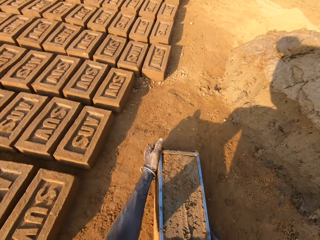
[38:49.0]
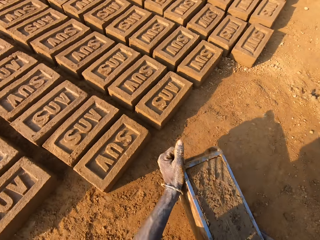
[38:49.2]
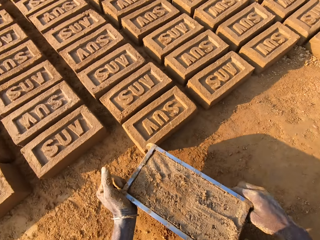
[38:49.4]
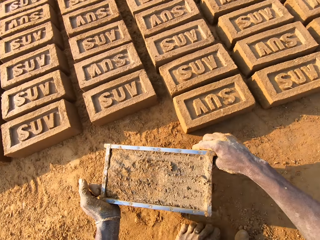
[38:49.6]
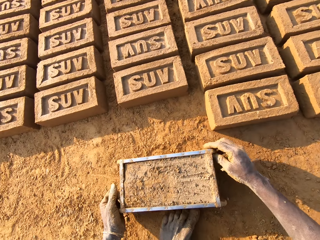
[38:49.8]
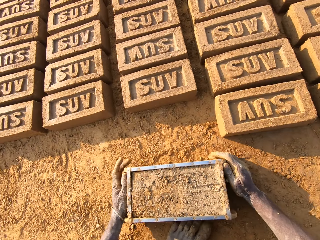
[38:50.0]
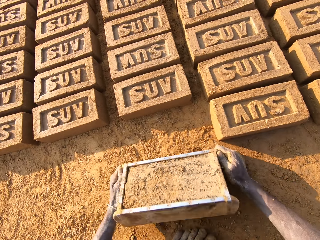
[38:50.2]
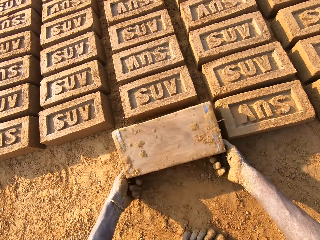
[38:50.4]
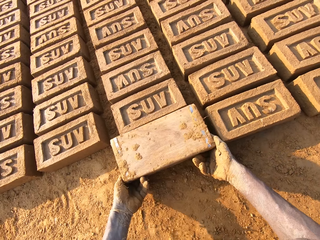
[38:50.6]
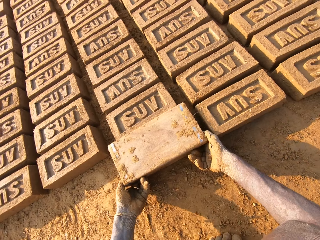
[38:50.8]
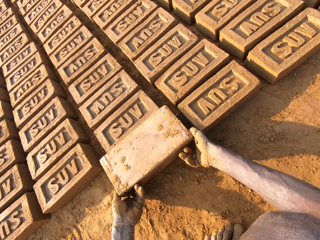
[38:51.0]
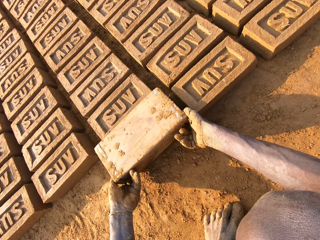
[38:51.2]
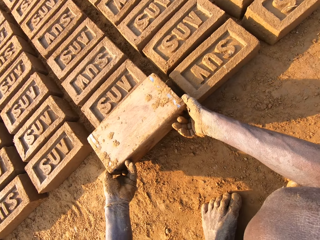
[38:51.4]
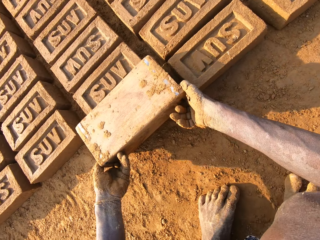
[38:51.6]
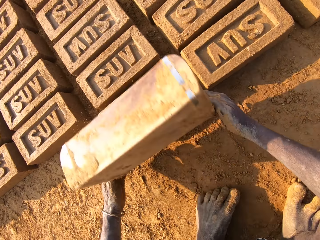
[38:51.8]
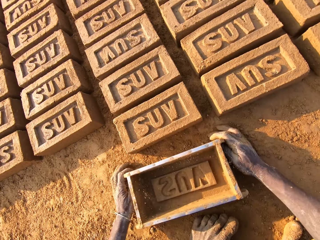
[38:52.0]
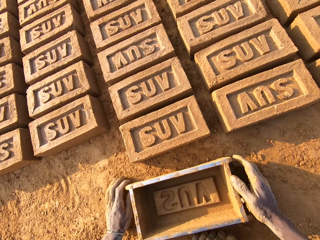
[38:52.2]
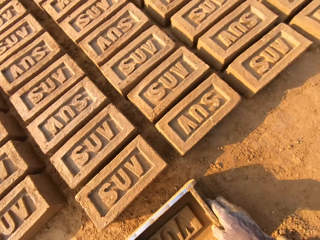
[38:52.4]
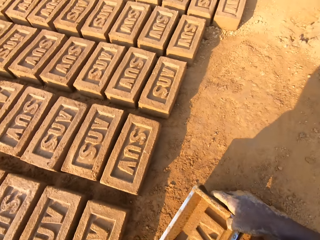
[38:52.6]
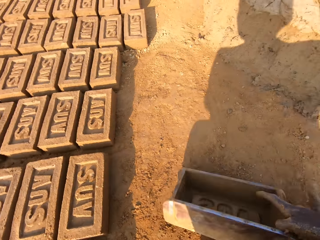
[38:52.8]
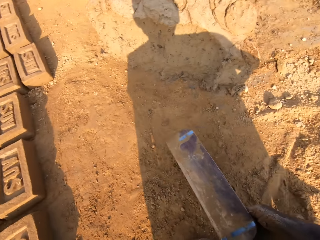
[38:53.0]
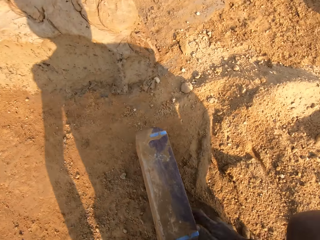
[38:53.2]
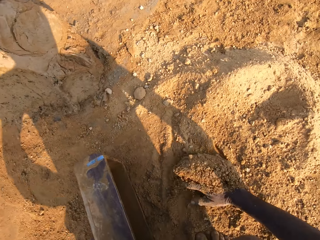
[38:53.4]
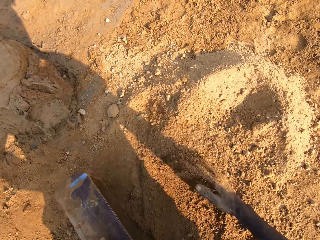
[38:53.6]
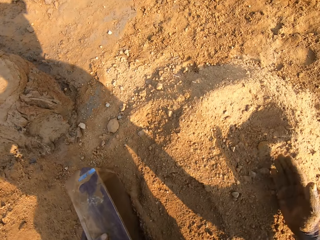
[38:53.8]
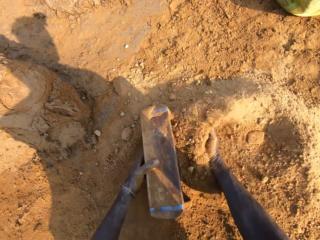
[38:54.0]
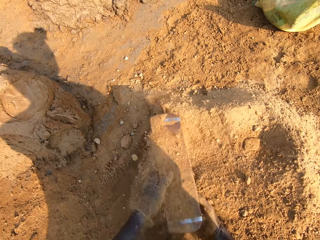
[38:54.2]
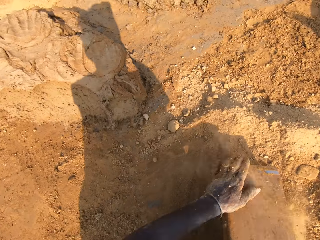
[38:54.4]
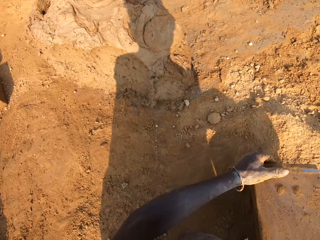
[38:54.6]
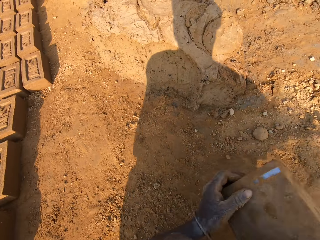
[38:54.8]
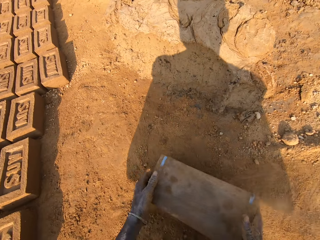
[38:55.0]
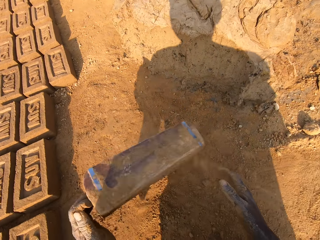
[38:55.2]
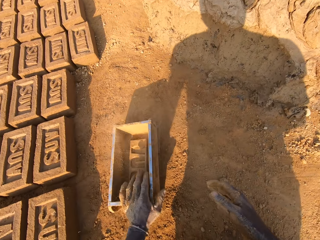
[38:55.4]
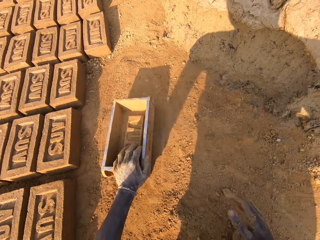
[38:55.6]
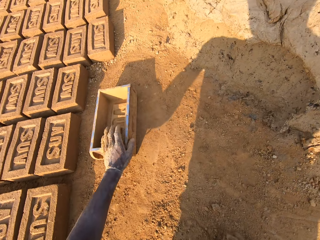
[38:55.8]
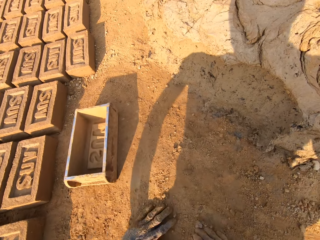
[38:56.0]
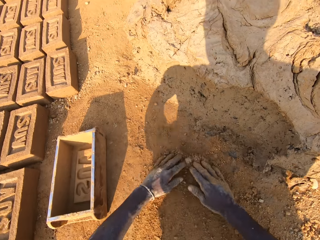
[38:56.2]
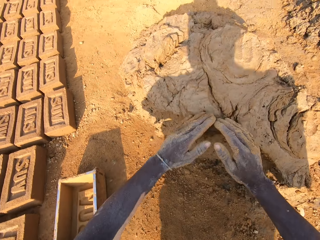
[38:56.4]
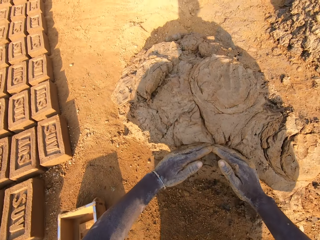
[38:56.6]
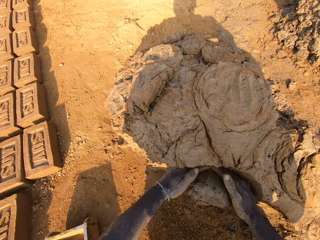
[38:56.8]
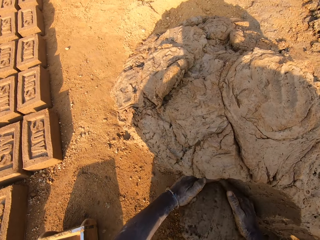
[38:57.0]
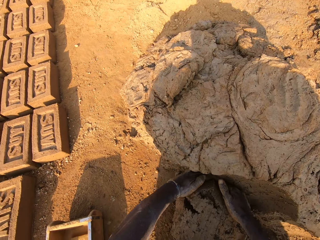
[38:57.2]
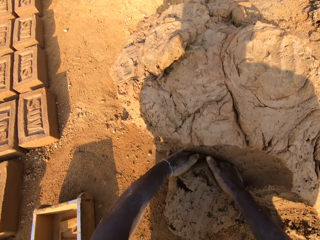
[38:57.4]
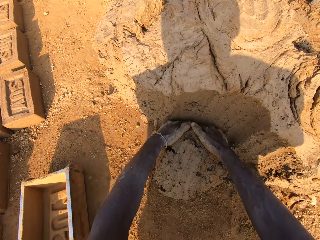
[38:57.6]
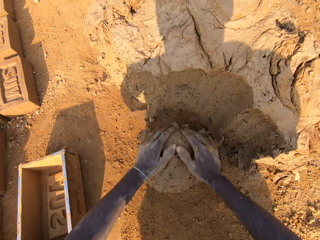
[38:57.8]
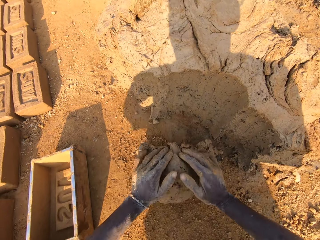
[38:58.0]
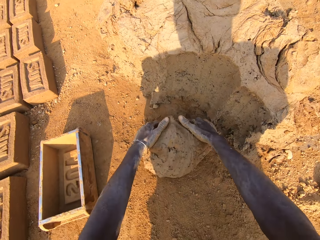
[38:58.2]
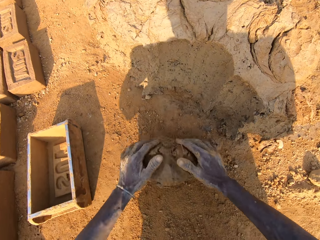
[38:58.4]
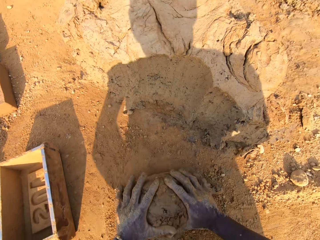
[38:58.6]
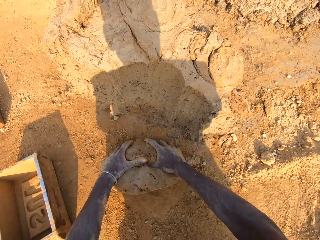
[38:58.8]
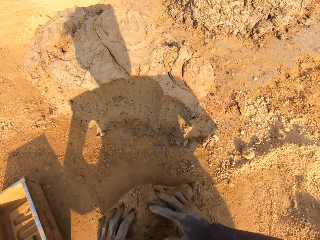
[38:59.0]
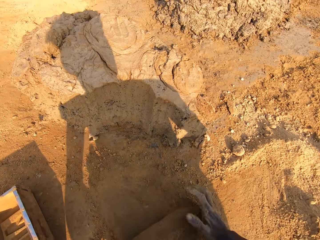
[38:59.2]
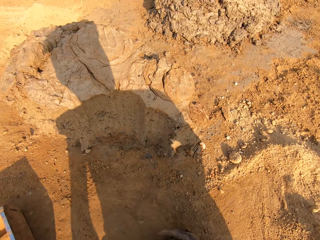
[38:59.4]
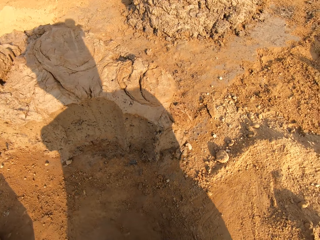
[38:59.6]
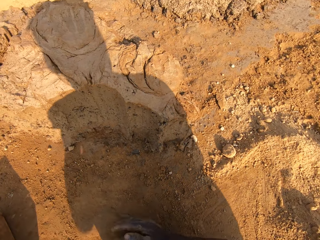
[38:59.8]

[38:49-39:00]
The camera wearer turns around with the pan or wooden box in his hand. He lifts away the wooden box. He drops the pan on the floor. He turns the pan upside down on the floor. He removes the mold mud from the pan on the floor. He places the wooden box on the ground. He turns around with the pan in his hand. He lifts away the wooden box. He puts some sand in the pan with his right hand. He empties the wooden box. He drops the pan on the floor on the side. He scrubs his hands on the sand on the floor. He takes some mud from the floor. He rolls the mud on the sand on the floor.

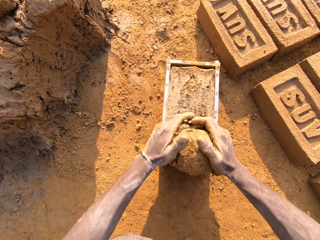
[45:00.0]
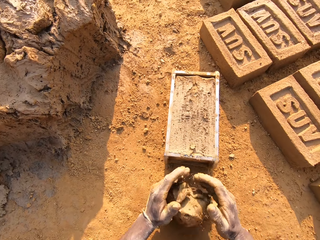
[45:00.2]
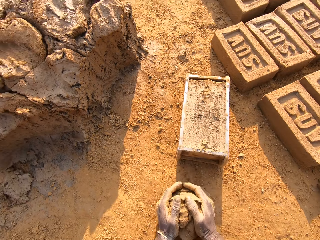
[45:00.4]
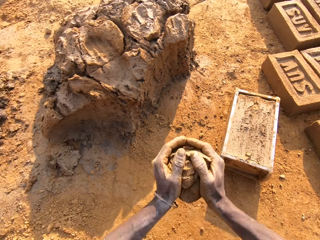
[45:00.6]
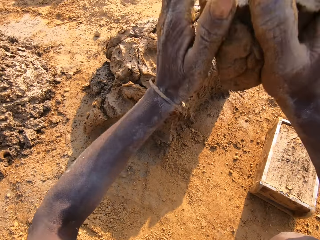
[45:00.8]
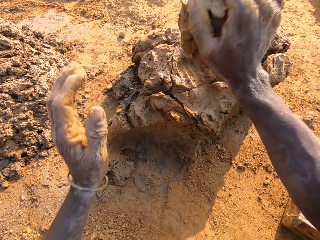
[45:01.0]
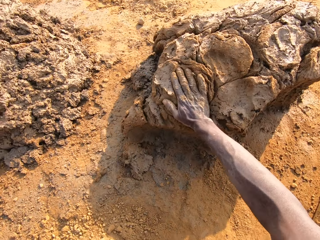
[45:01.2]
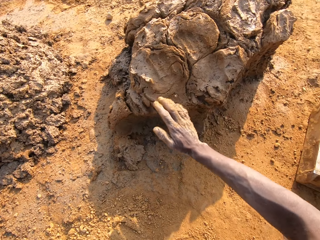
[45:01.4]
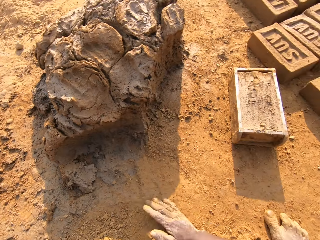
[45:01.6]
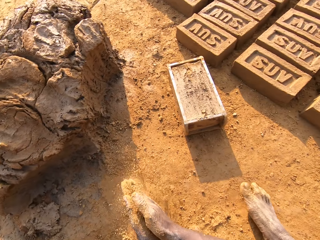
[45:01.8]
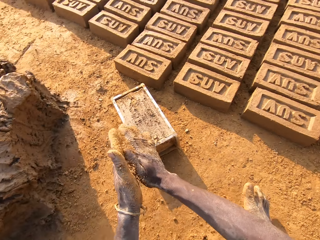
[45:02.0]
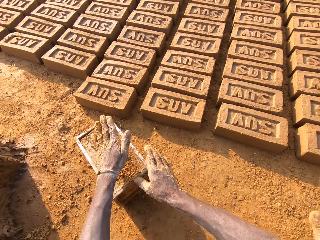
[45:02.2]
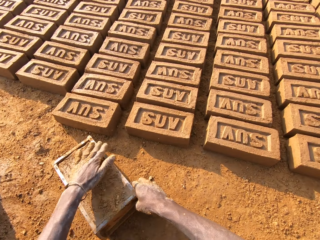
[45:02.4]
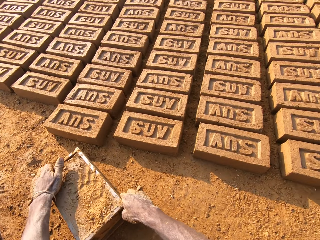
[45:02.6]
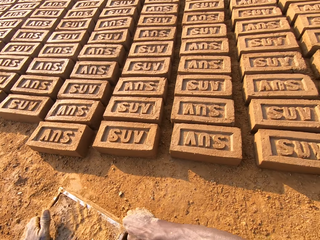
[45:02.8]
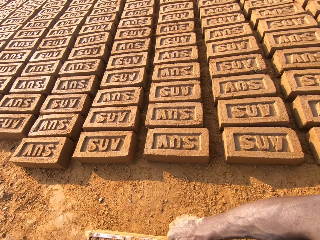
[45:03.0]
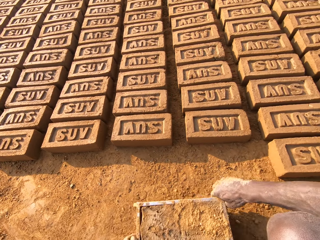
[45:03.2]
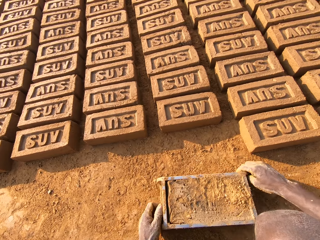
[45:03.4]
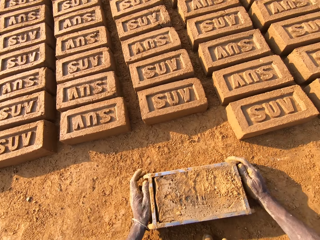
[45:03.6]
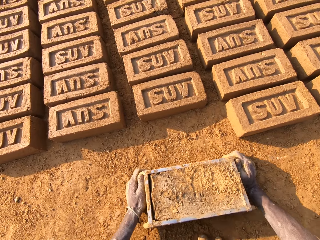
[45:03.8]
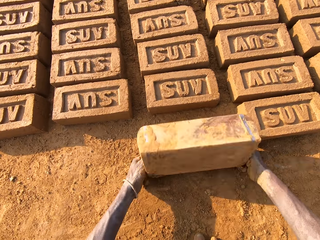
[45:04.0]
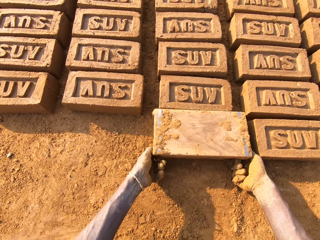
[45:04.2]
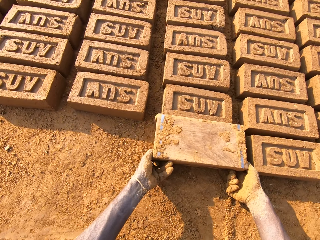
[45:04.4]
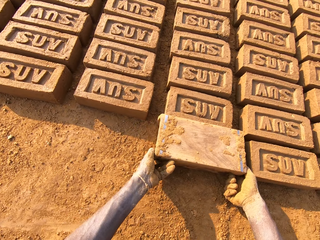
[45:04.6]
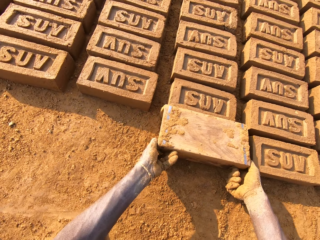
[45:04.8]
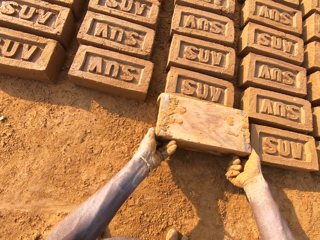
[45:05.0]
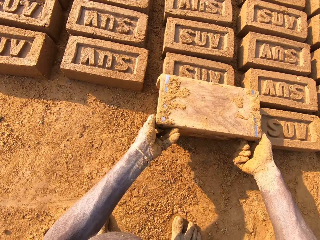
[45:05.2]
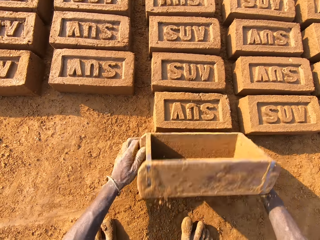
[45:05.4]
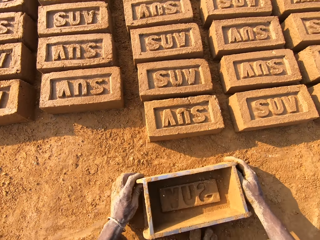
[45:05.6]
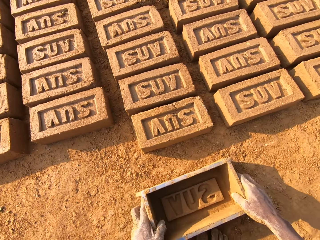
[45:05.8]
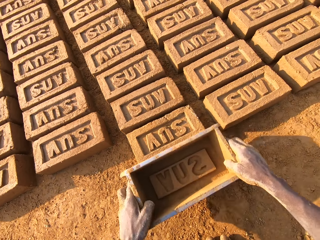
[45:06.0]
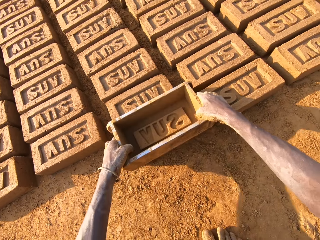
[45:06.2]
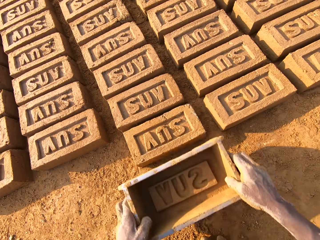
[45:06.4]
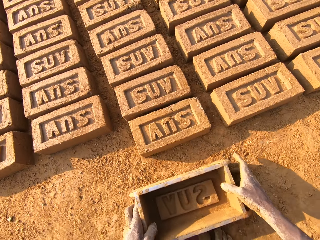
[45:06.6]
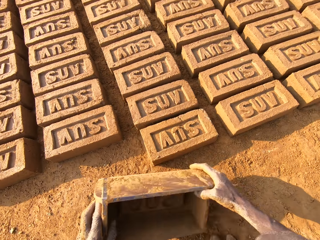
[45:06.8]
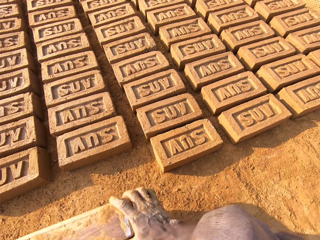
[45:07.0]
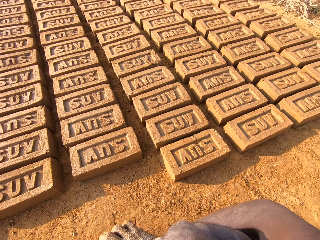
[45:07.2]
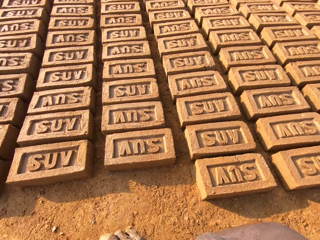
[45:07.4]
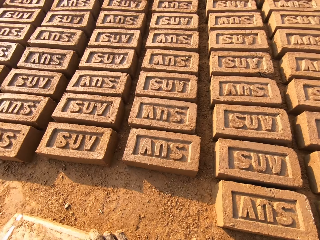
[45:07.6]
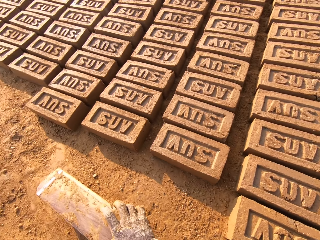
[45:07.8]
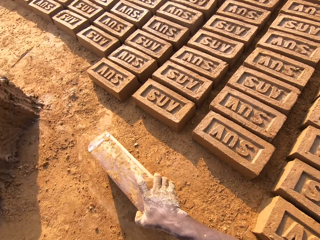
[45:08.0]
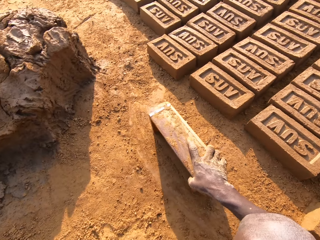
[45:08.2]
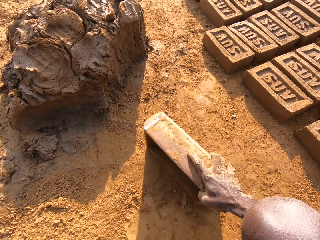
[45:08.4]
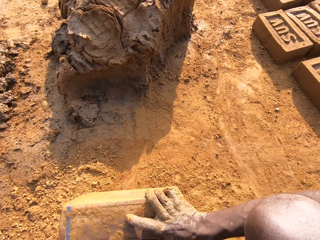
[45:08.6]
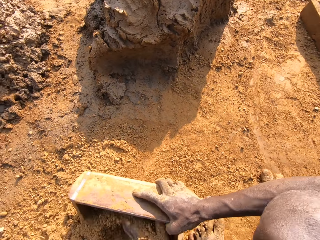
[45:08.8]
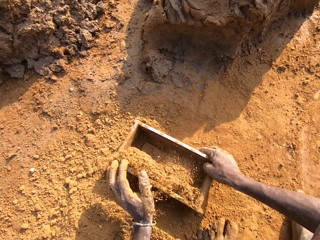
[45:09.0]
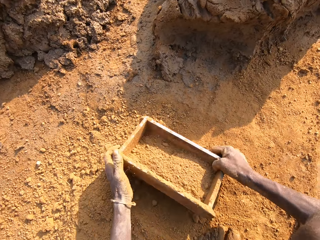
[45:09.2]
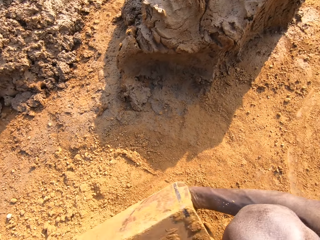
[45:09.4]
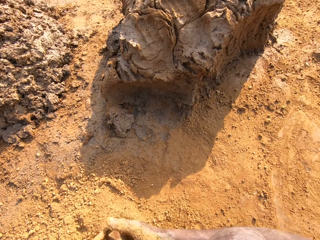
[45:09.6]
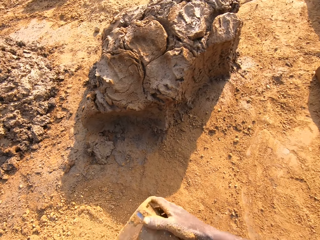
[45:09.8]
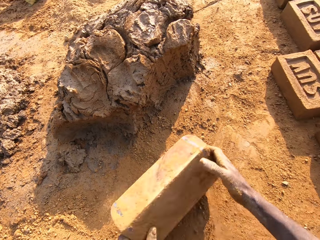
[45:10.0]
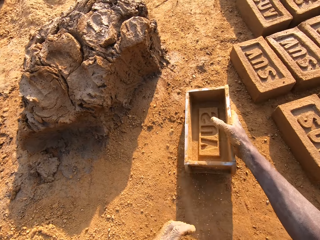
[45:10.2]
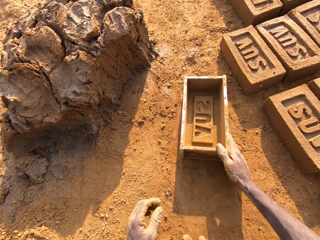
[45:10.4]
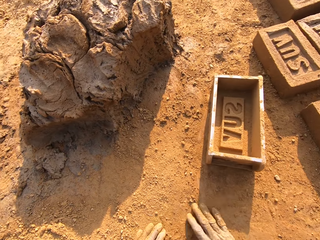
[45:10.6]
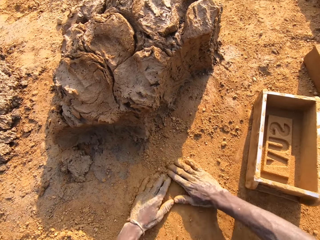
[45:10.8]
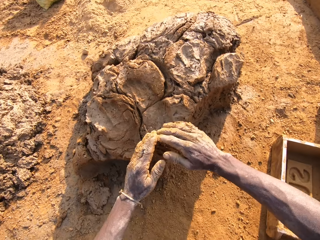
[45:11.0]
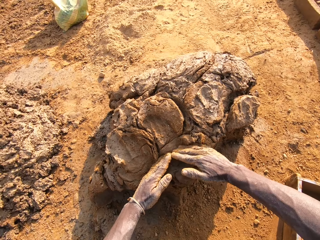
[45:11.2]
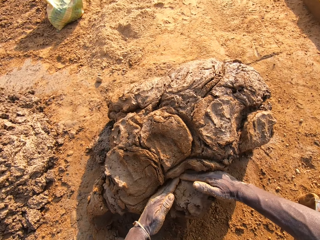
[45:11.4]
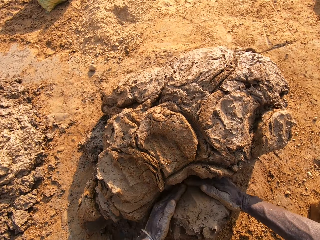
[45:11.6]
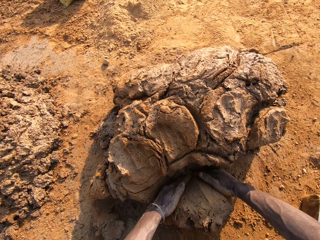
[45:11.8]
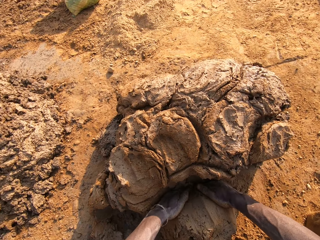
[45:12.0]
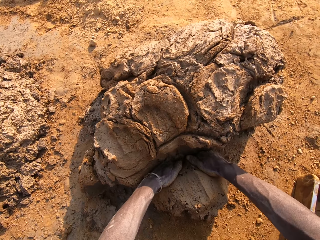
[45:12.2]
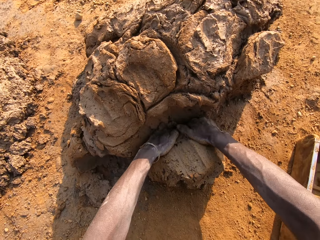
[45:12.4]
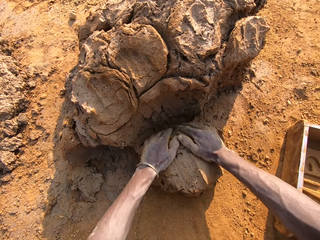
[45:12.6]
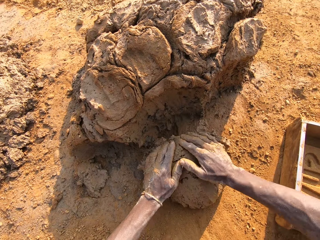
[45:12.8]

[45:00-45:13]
The camera wearer scoops excess out of the mortar or mud. He throws the excess mortar on the pile of mortar. He picks up clay or soil from the ground. He wipes his hands with the soil. He sprinkles the clay on the brick mould. He picks up the brick mould from the ground and carries the brick mould. He drops the brick mould on the ground. He picks up the brick mould from the ground and turns the brick mould. He empties a brick to the ground. He lifts the brick mould. He drops the brick mould on the ground. He picks up the brick mould from the ground. He holds the brick on the ground with the brick mould. He drops the brick mould on the ground. He carries the brick to the mud. He picks up the brick mould from the ground. He picks up the brick mould from the ground again. He puts clay in the brick mould. He empties the clay to the ground. He drops the brick mould near the mud. He rubs his hands on the clay. He scoops mortar from a pile of mortar on the ground with his hands.
